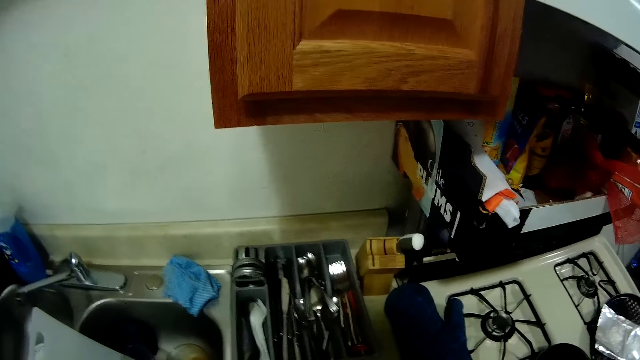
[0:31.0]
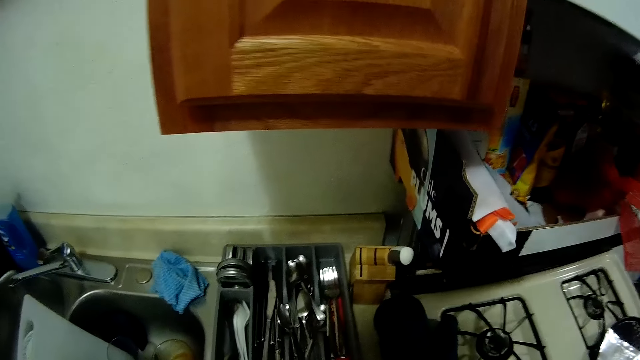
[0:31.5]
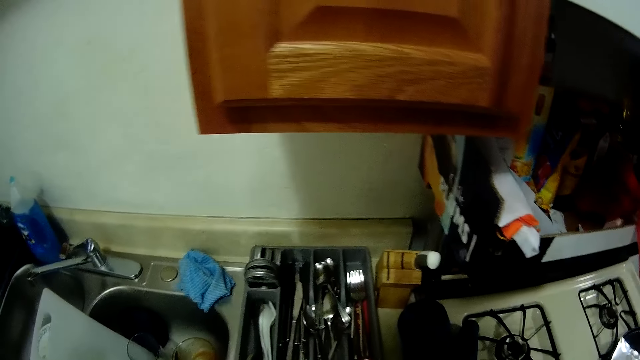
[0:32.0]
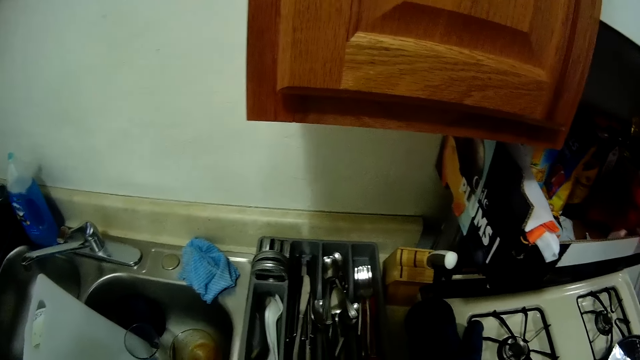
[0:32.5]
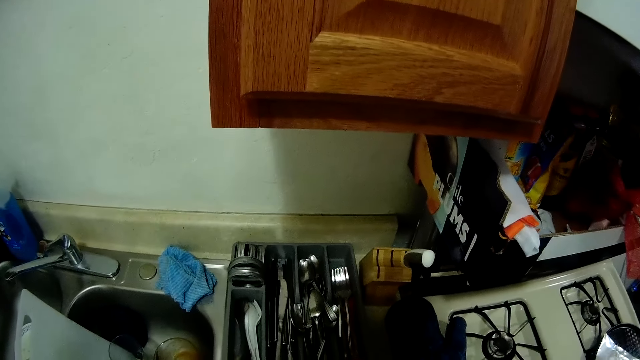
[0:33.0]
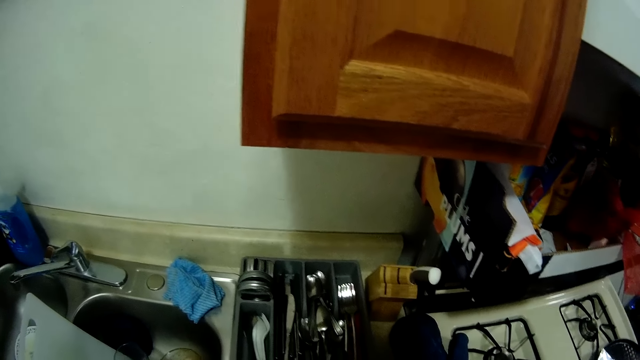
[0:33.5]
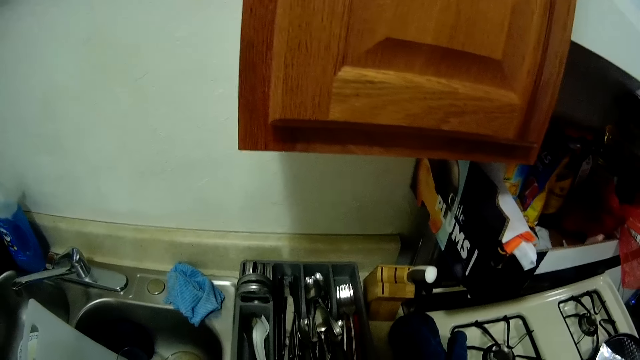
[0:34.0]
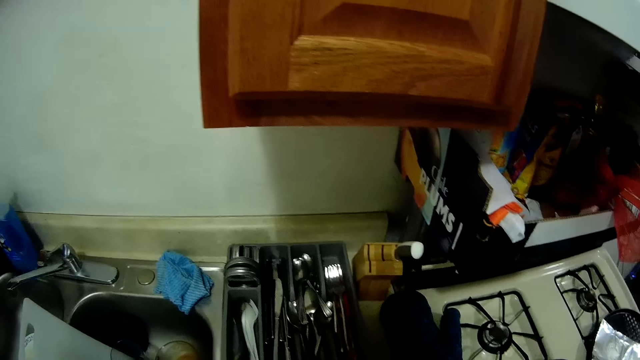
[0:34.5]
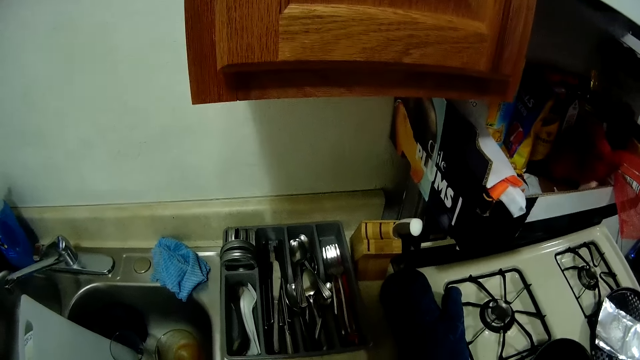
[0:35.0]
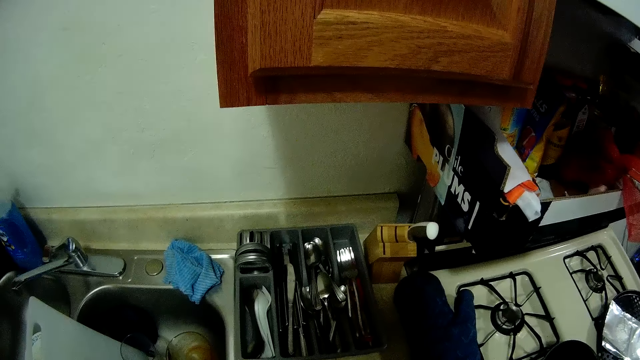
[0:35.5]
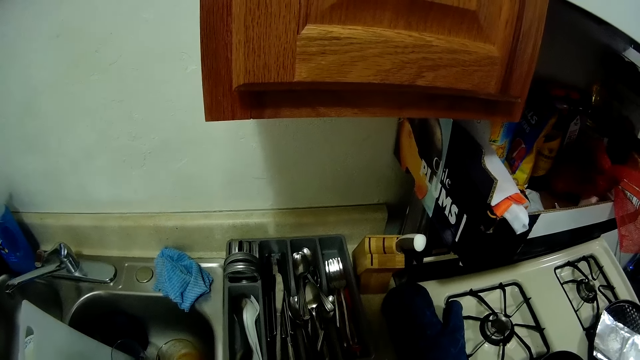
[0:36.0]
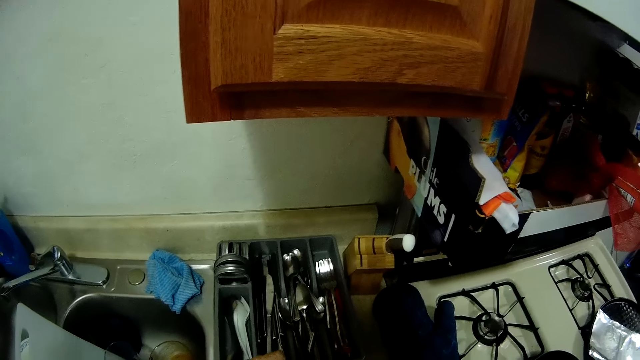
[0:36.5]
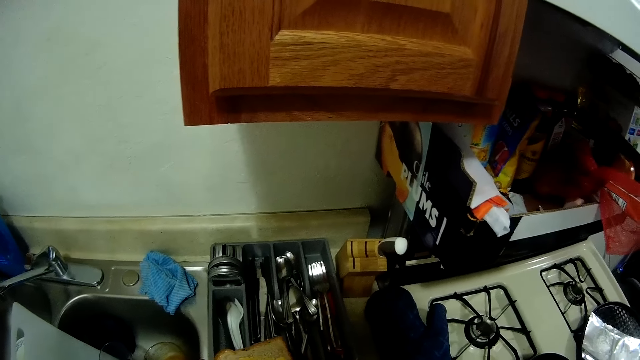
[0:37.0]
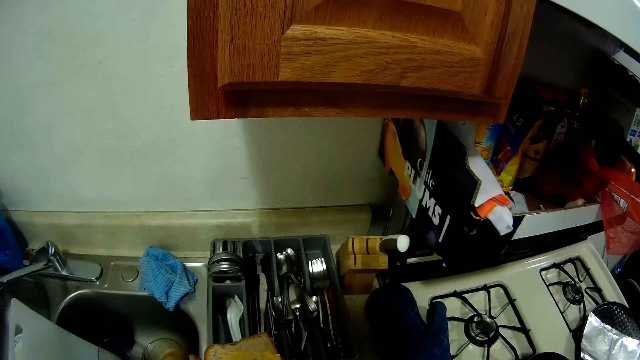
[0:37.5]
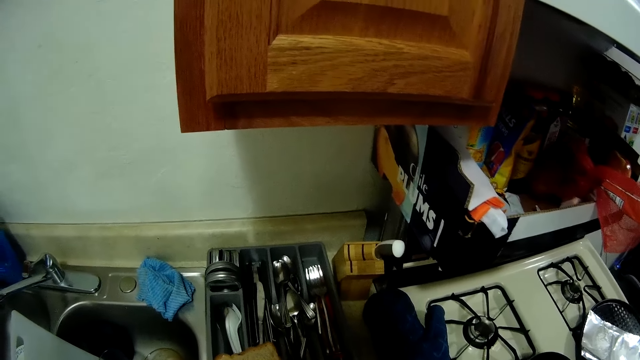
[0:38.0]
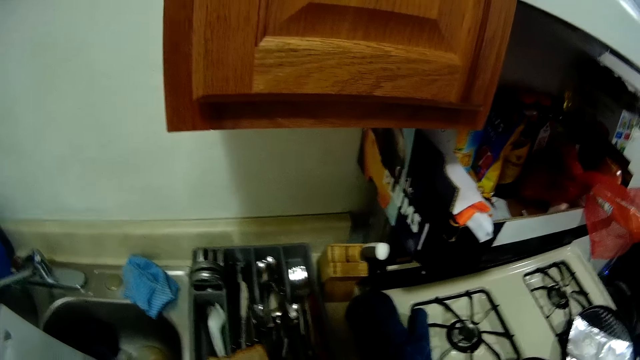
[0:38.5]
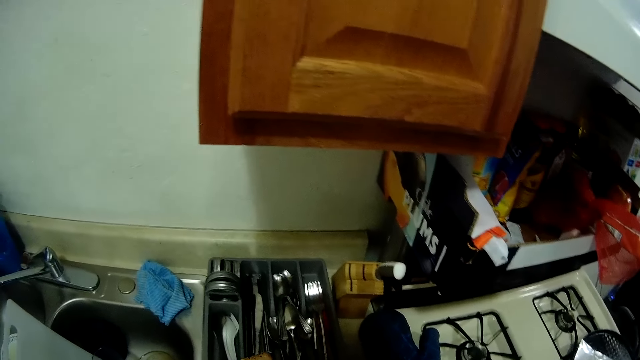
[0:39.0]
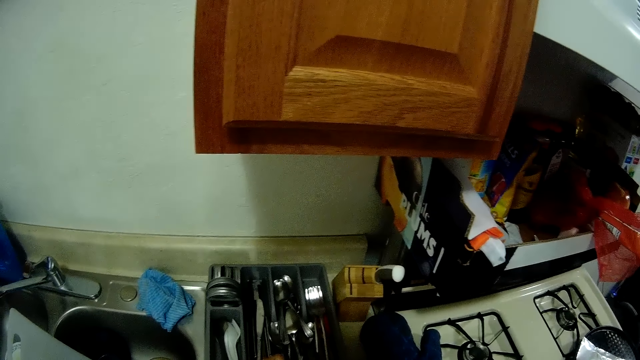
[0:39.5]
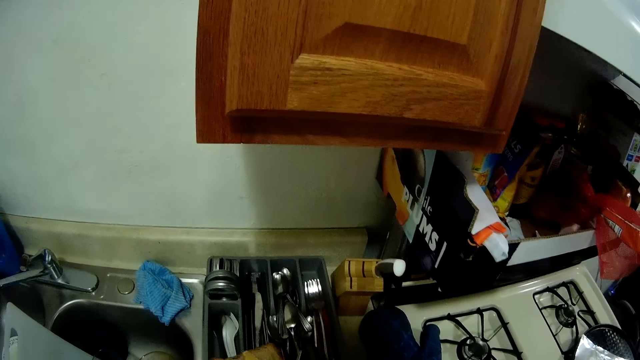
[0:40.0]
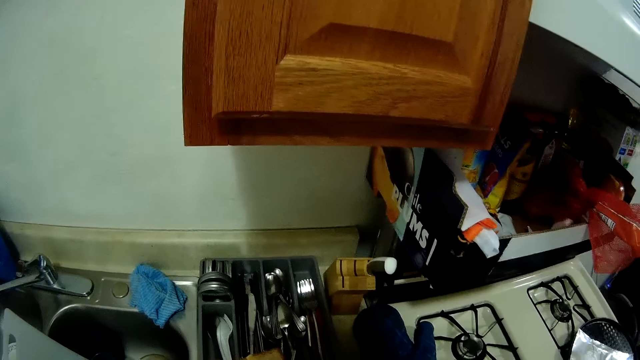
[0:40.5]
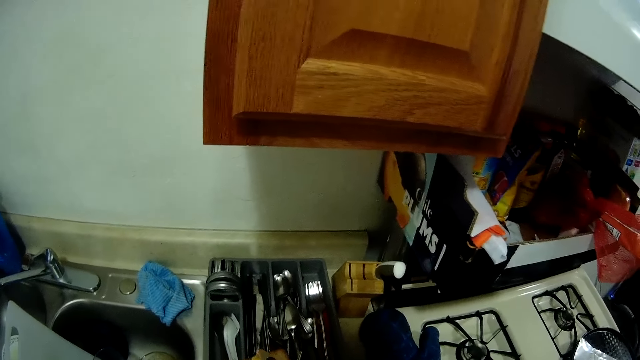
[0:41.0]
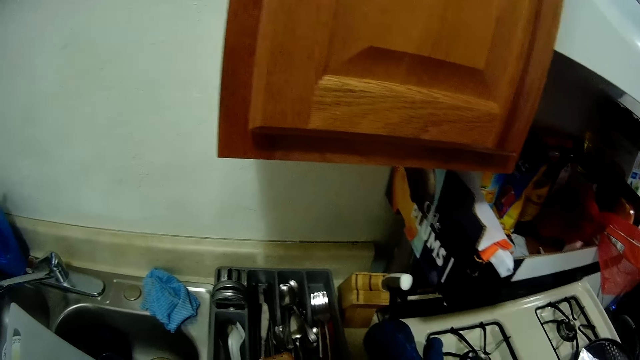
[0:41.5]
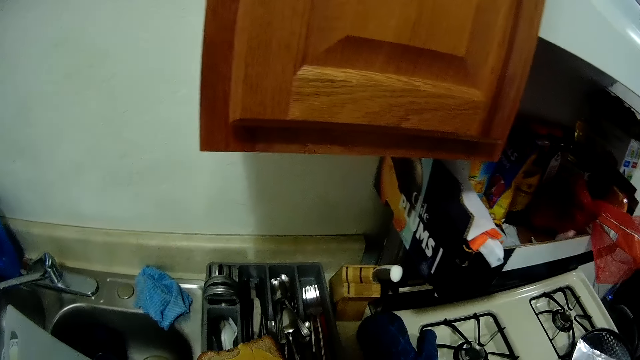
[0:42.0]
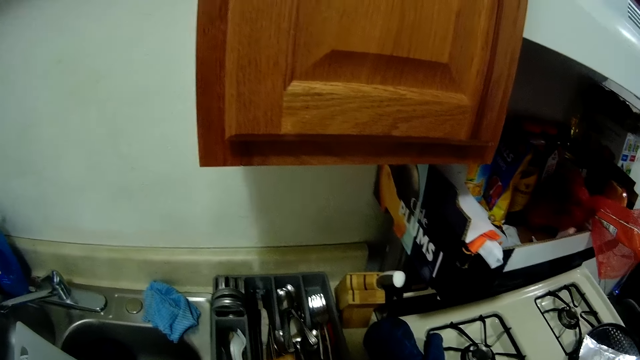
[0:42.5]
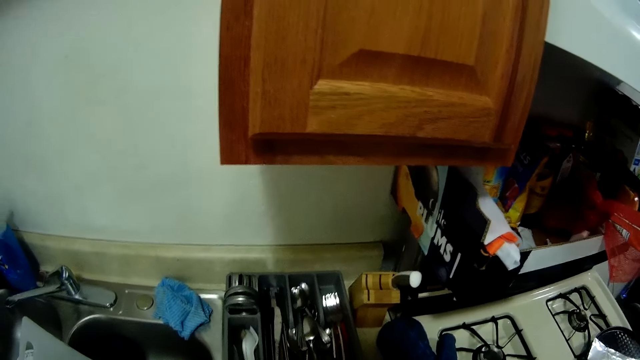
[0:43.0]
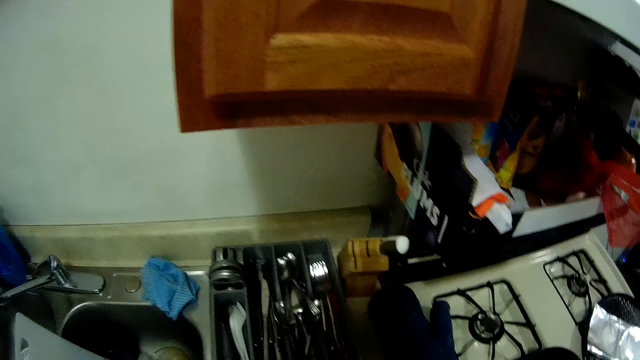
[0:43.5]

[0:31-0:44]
The camera wearer spreads the peanut butter on the slice of bread with the knife.

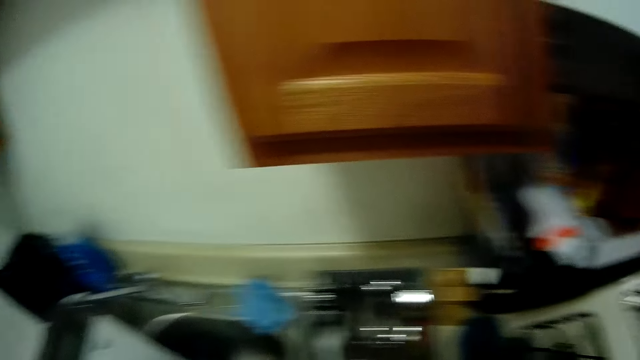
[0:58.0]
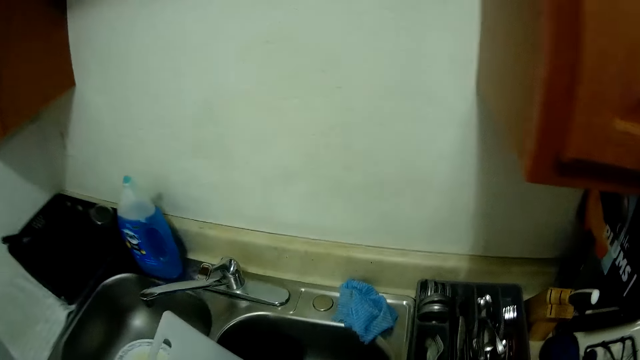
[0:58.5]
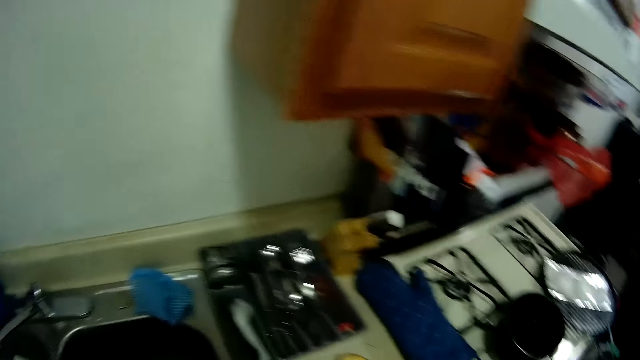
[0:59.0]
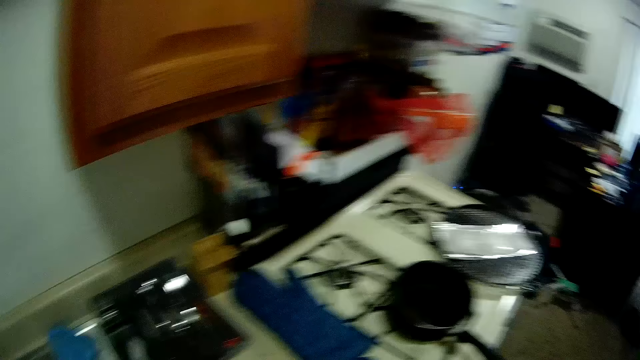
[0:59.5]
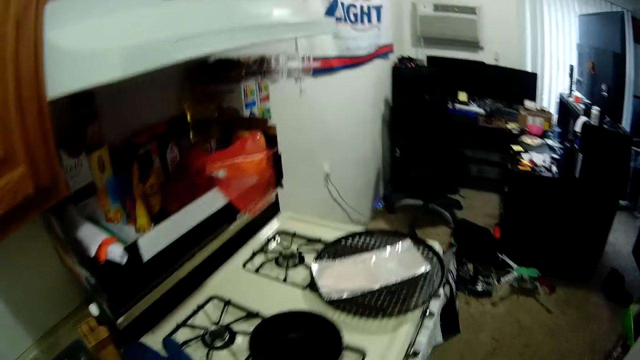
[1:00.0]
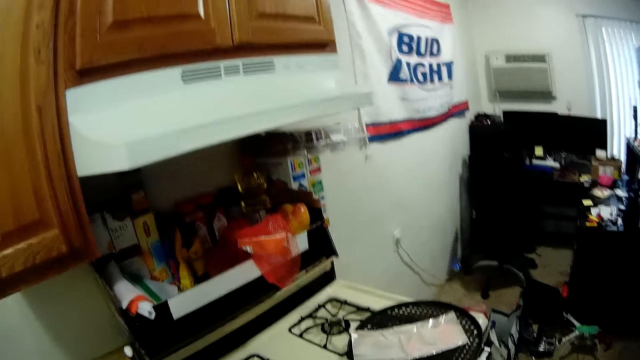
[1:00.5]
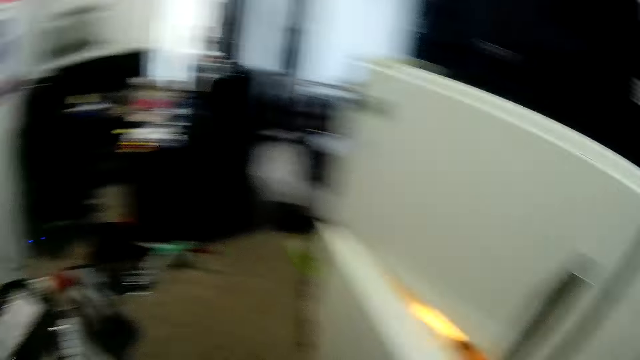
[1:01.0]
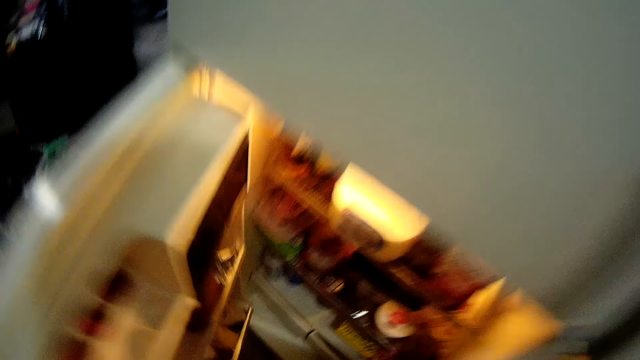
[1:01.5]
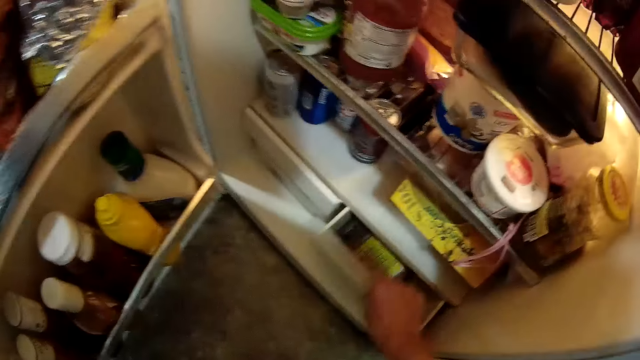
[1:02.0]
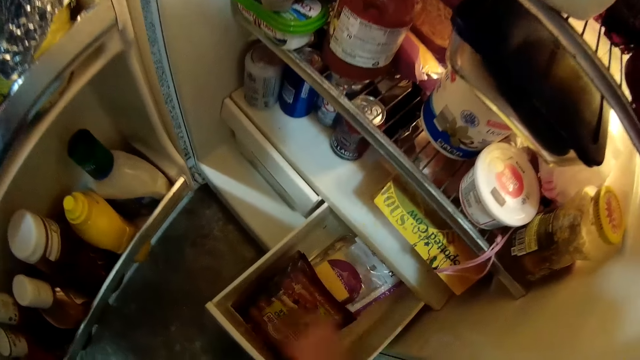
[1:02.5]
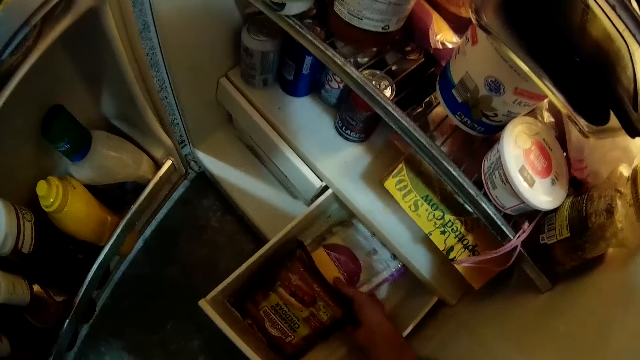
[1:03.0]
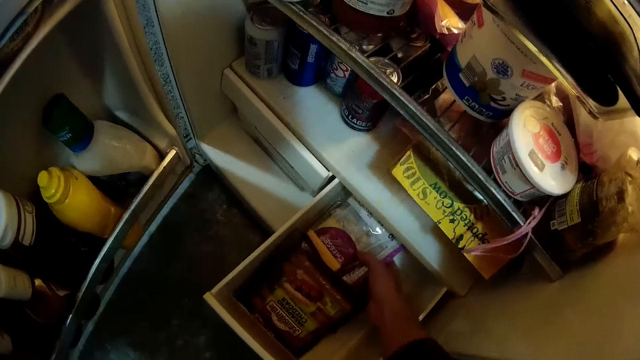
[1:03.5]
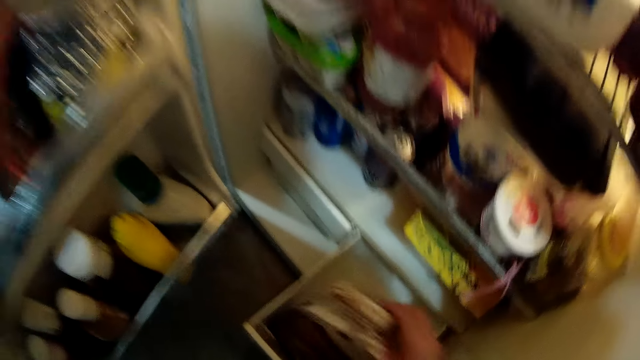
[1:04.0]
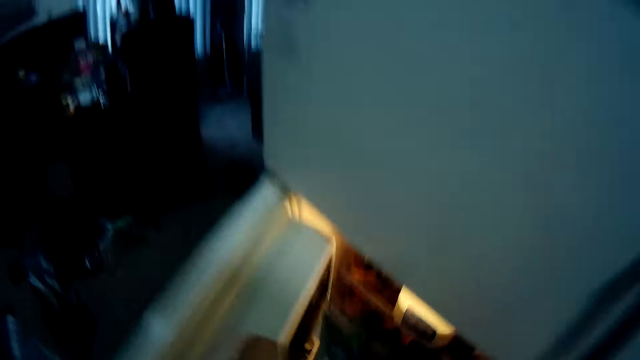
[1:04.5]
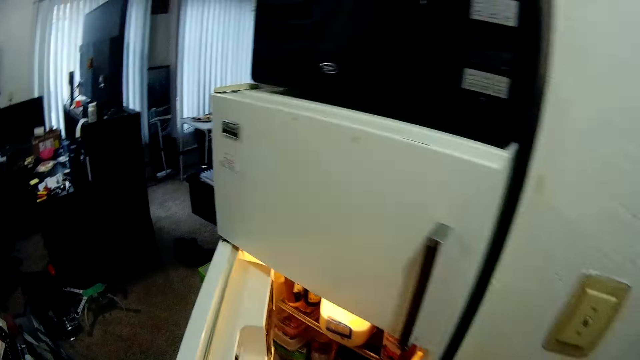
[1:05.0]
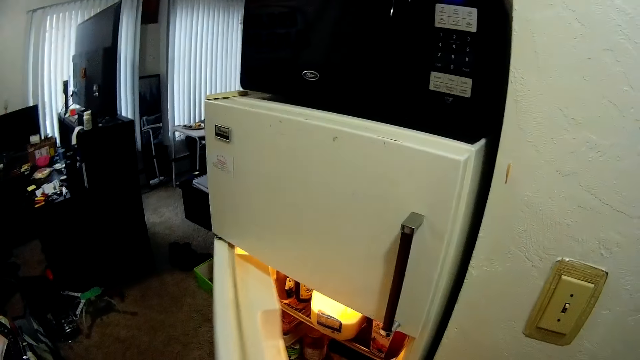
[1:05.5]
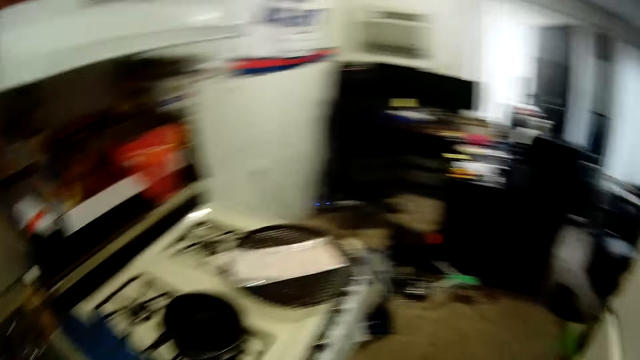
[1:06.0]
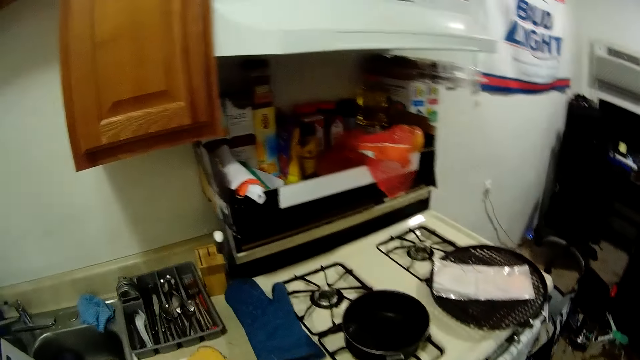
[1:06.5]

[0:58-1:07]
The camera wearer looks around the kitchen. She opens the fridge with her left hand. She opens a drawer in the fridge with her right hand. She picks up a plastic bag of cheese slices from the drawer with her right hand. She closes the fridge with her left hand. She looks around the kitchen.
